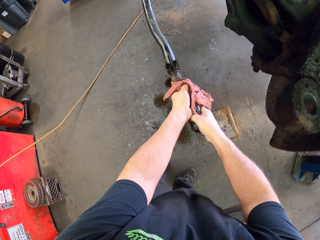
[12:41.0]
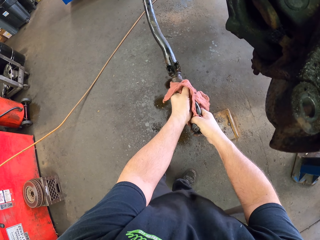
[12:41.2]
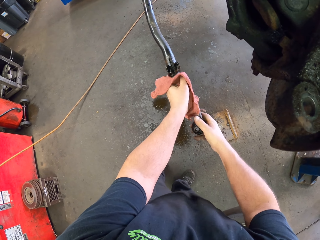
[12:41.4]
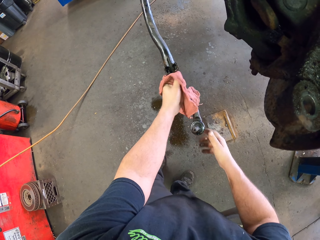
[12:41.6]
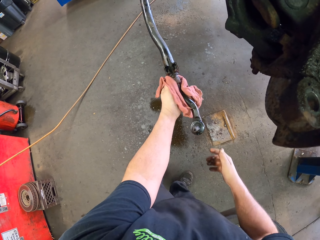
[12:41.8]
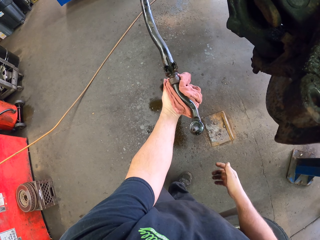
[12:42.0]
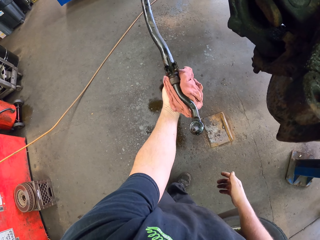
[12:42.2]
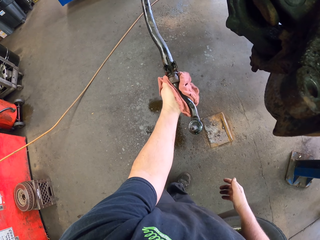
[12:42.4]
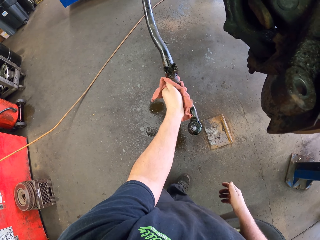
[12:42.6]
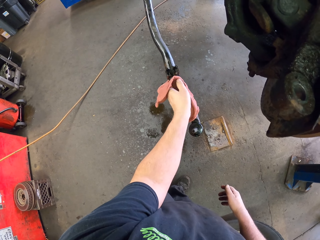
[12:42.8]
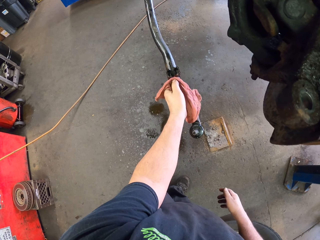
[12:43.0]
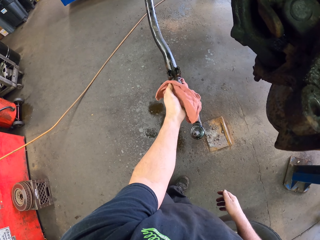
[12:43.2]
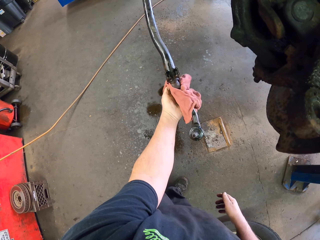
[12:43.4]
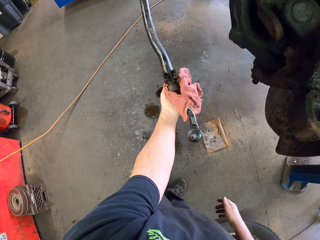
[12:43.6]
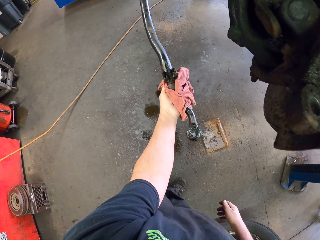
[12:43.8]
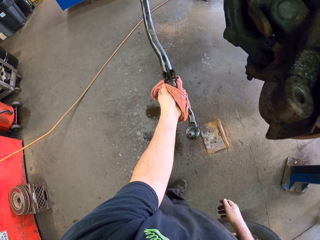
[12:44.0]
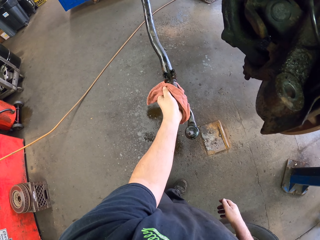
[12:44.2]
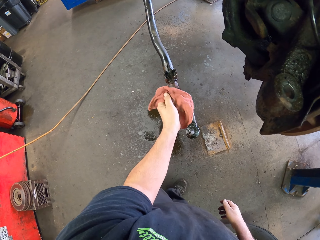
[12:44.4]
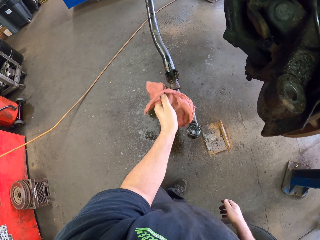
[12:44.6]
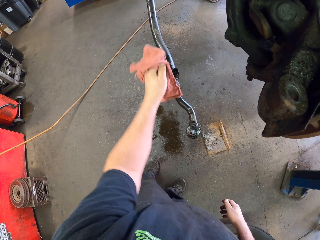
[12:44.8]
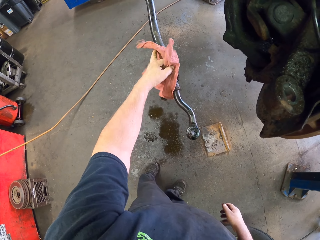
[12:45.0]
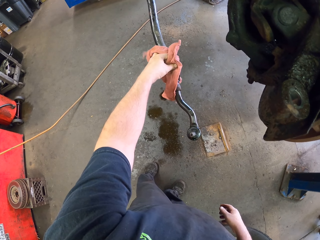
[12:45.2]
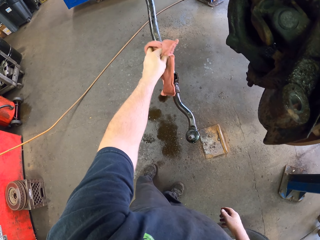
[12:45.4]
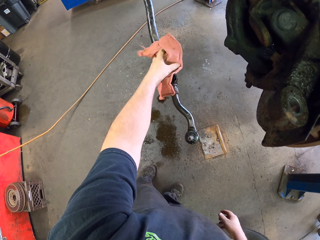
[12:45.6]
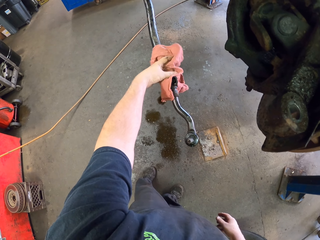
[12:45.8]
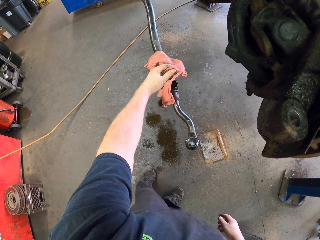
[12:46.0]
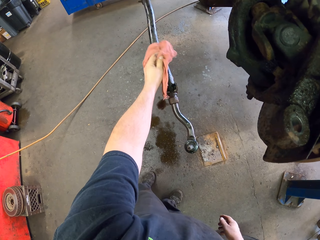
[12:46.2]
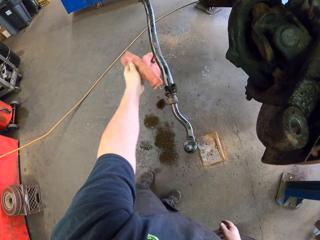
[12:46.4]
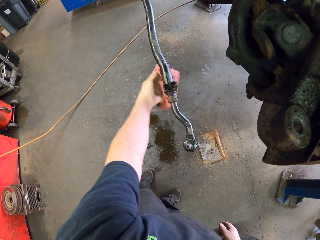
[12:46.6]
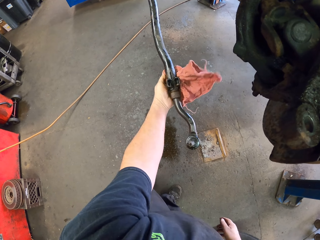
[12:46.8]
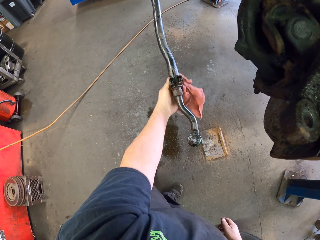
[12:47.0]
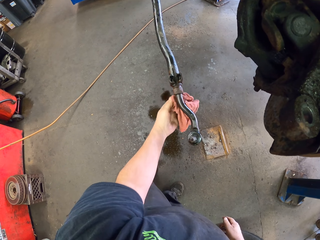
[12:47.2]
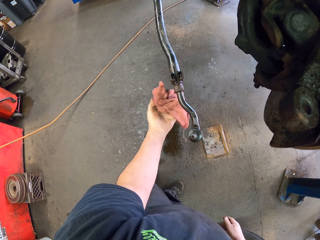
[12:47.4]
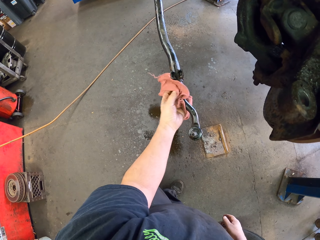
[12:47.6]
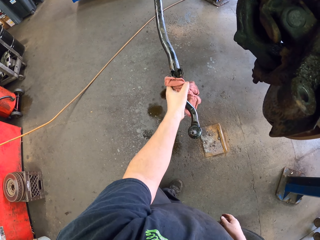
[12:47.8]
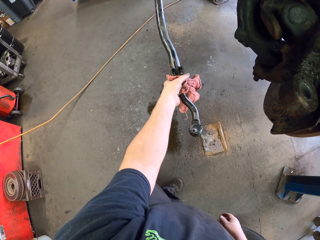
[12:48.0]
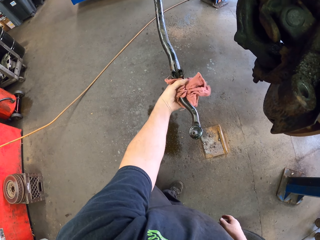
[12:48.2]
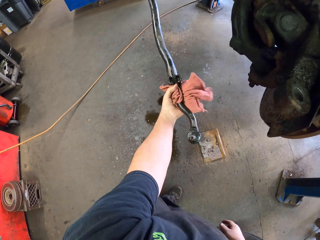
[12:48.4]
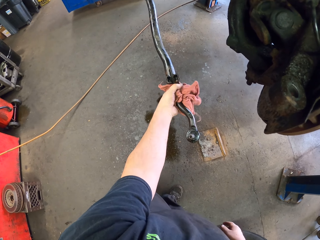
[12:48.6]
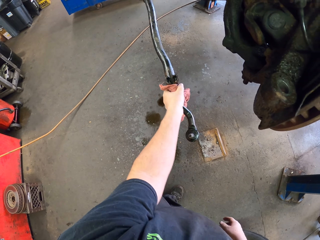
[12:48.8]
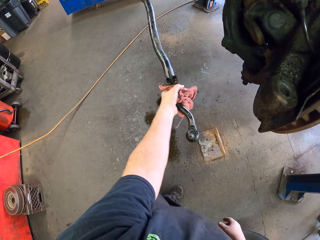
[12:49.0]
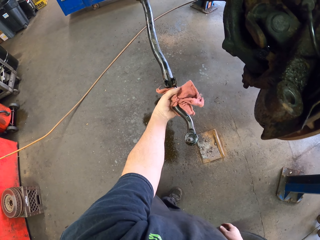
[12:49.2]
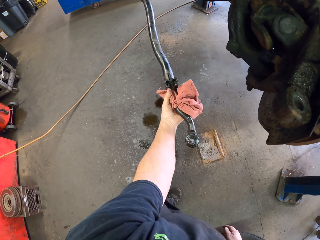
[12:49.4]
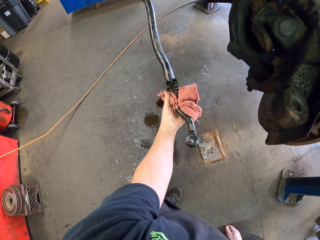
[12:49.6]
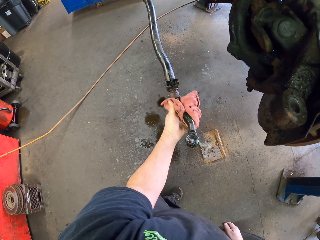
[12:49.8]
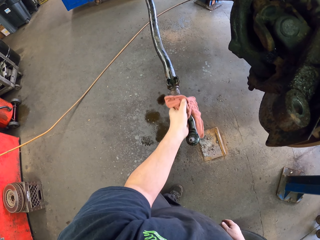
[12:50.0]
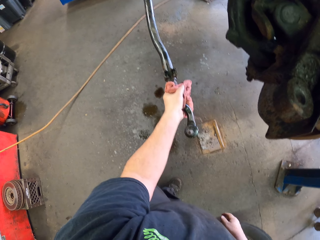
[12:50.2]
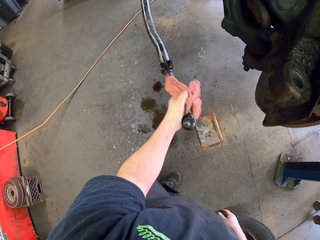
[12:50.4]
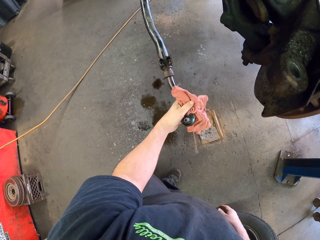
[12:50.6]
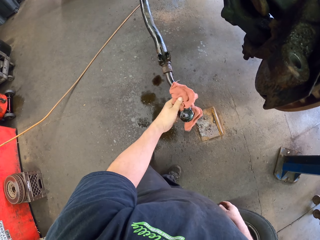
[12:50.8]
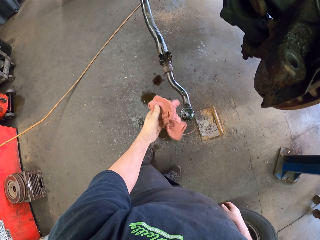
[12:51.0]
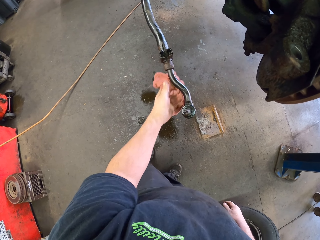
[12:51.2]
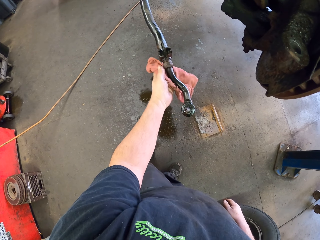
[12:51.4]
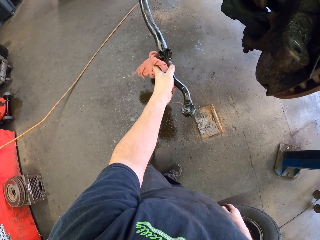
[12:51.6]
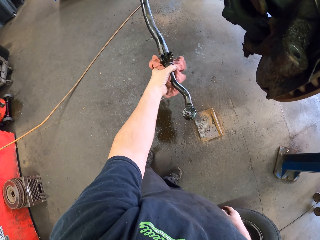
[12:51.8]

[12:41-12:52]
The camera wearer wipes the brake hanger with a towel. They wipe the brake hanger with the towel again.

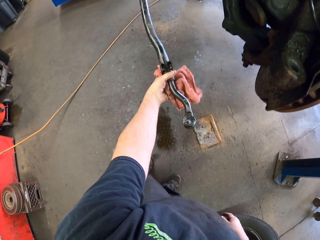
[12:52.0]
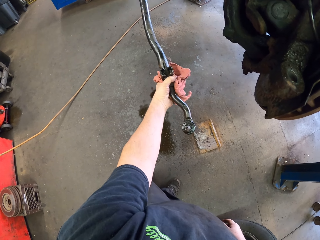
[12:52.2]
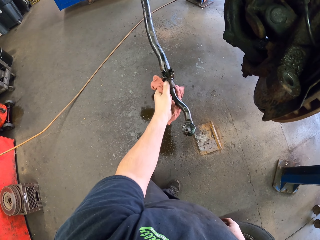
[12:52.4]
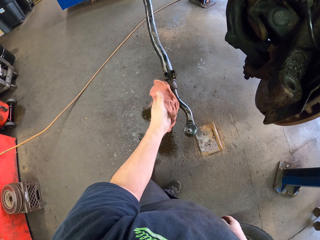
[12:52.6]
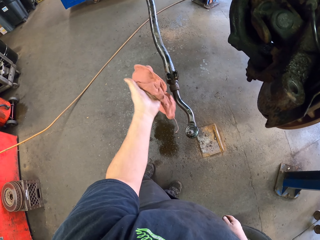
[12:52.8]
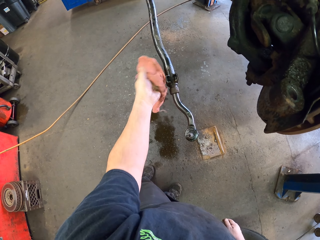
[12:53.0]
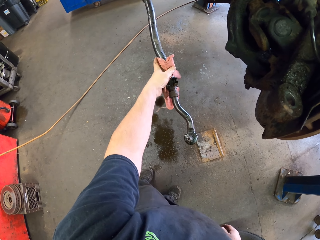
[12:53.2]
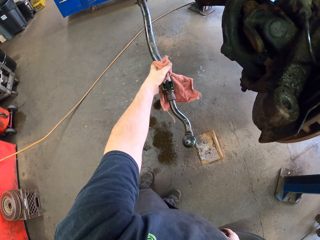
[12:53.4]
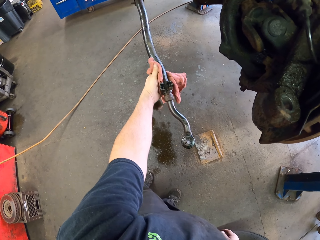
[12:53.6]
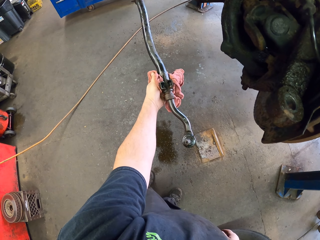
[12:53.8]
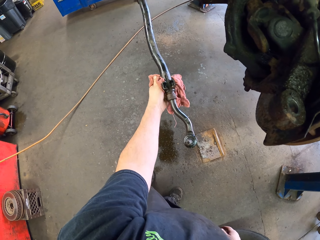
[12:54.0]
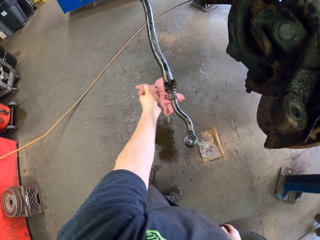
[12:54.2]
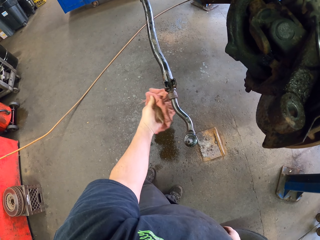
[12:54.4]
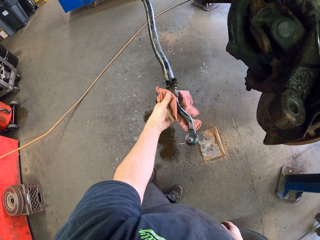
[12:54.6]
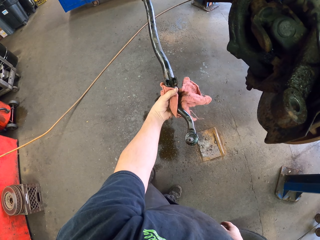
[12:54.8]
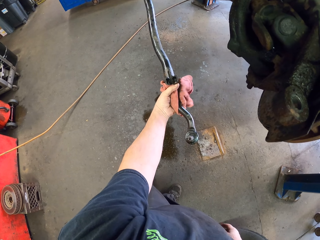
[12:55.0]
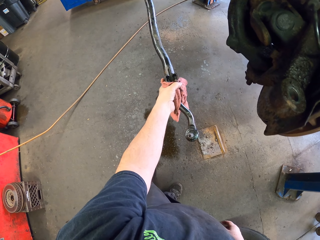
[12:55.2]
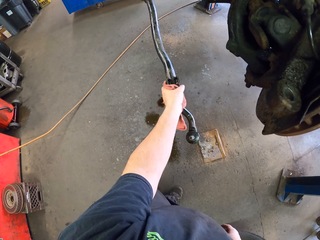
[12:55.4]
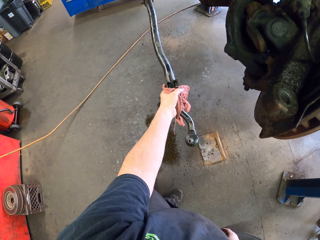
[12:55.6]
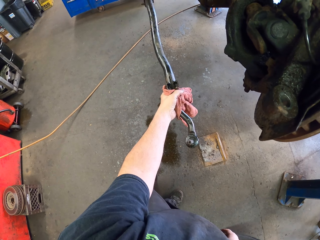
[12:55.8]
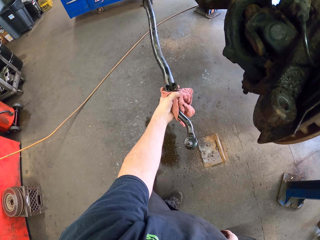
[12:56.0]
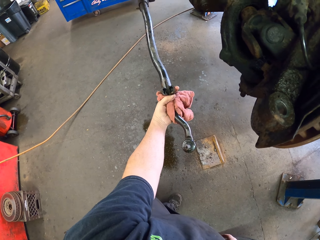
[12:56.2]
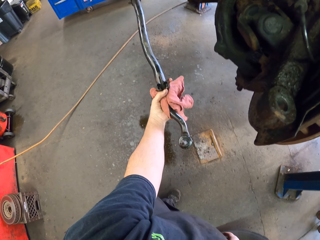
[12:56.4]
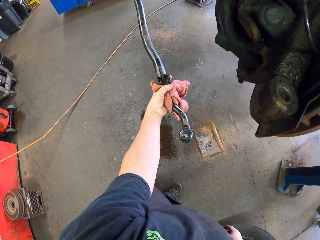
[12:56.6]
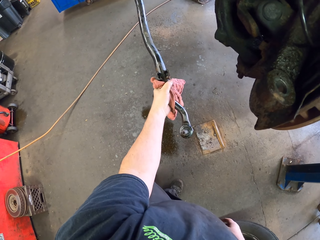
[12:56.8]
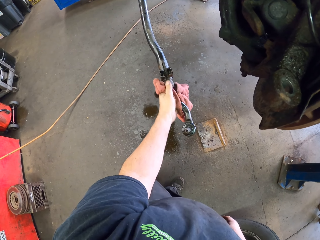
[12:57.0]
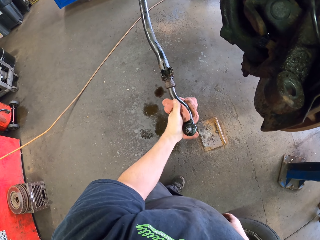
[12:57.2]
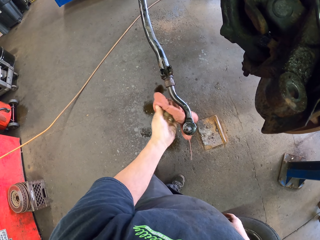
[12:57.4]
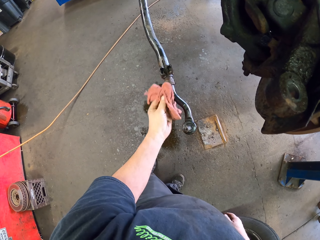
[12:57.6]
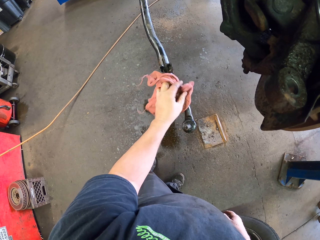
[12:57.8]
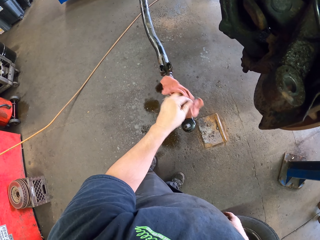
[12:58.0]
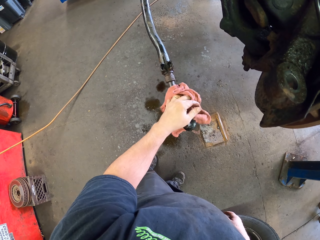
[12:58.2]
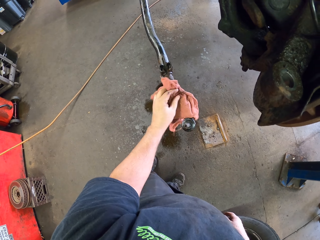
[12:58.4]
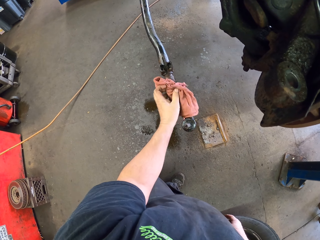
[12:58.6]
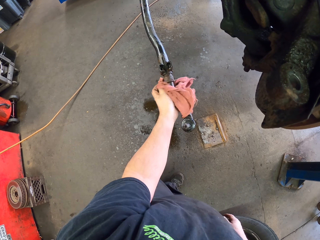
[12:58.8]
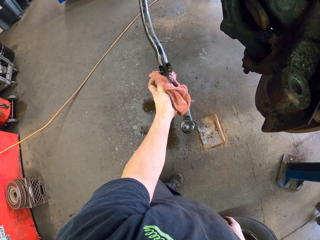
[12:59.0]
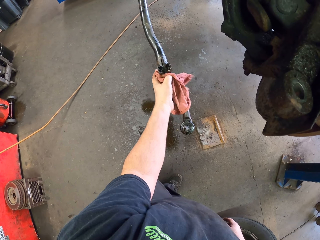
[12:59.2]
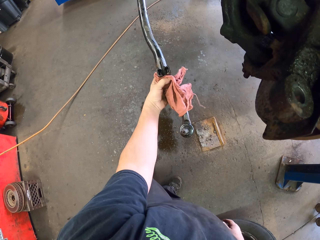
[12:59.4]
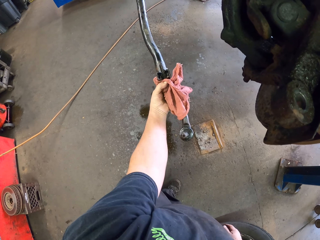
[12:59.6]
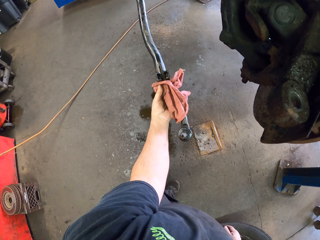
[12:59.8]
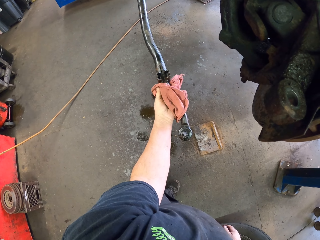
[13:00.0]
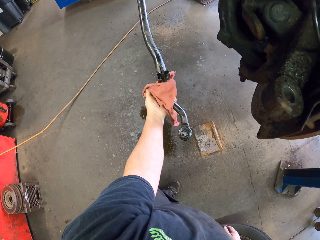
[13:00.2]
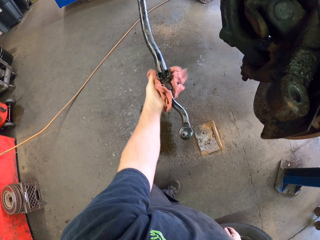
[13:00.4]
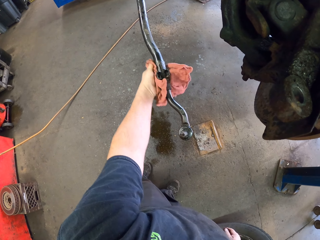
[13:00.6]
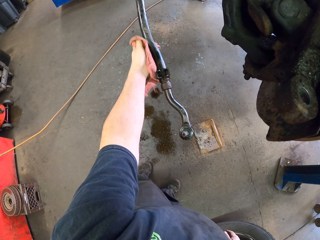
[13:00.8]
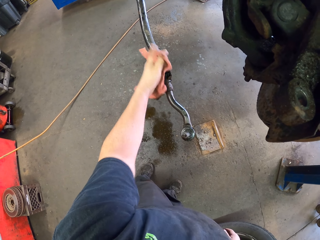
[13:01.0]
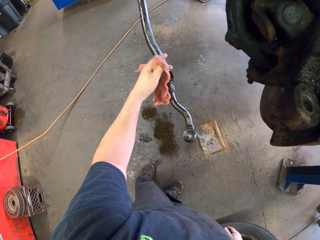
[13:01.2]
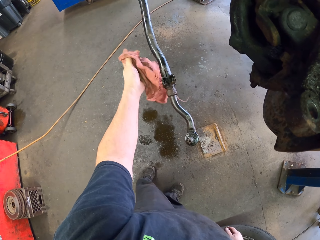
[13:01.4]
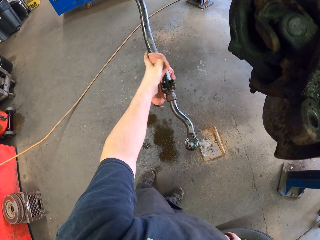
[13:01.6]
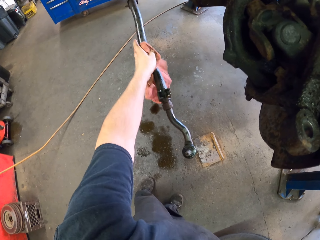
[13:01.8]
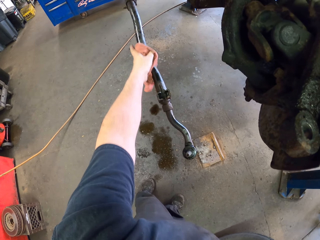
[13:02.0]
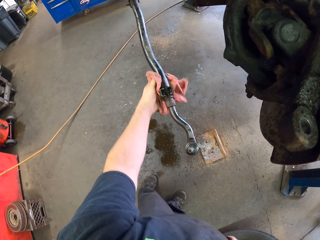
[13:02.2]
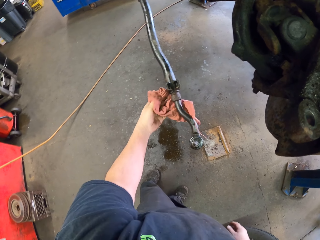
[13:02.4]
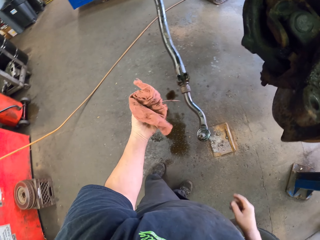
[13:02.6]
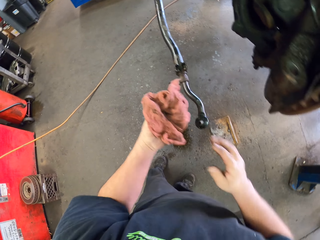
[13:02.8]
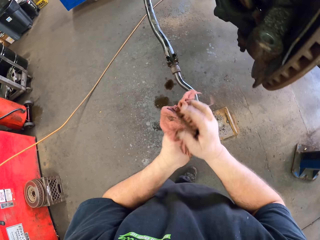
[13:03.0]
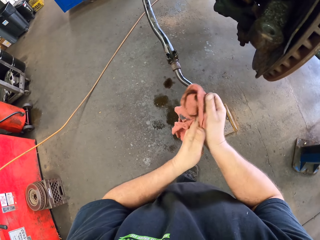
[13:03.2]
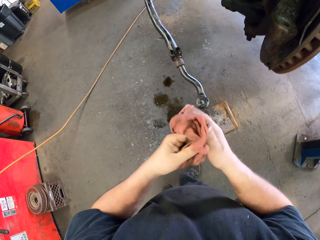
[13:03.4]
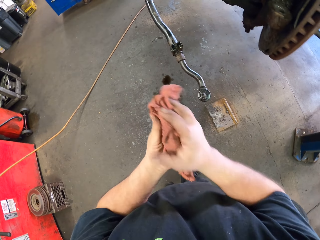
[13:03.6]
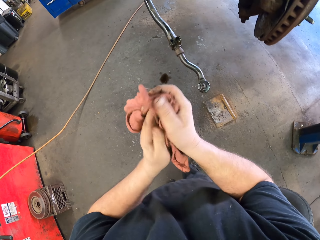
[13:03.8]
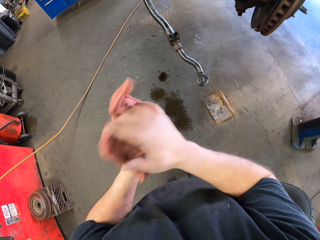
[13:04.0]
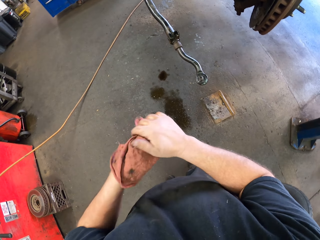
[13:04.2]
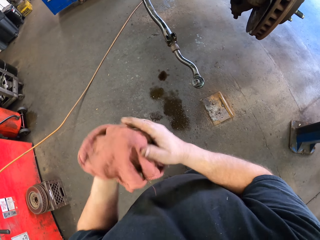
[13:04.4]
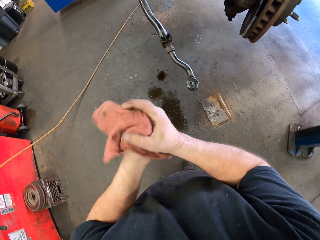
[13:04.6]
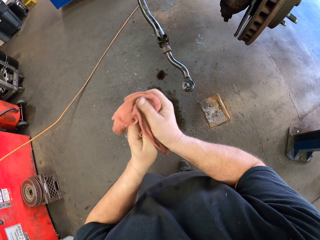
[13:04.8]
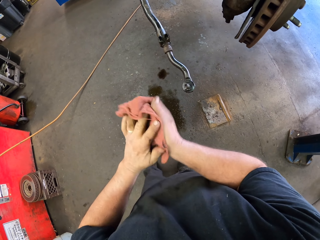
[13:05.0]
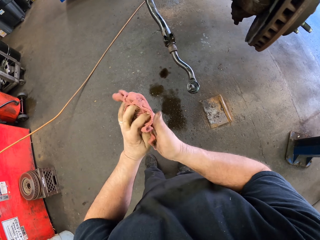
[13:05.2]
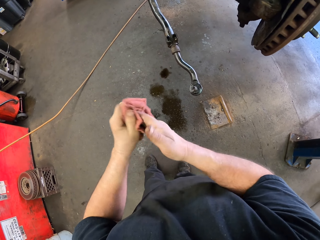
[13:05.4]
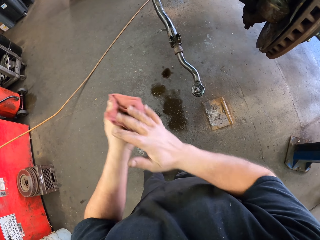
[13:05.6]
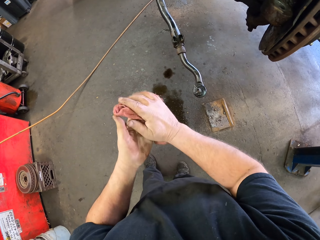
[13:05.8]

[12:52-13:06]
The camera wearer wipes the brake hanger with a towel. They wipe the brake hanger with the towel again. They wipe the hands by the towel.
